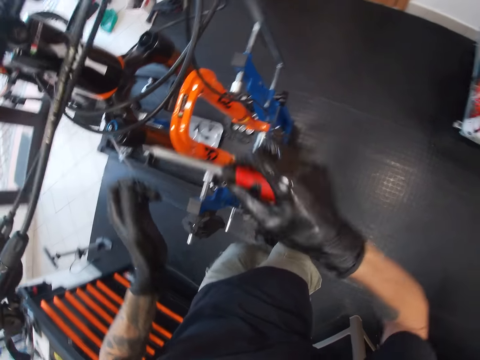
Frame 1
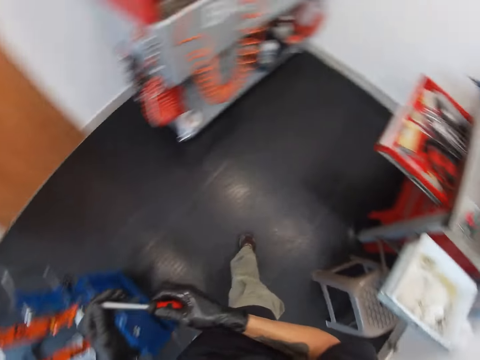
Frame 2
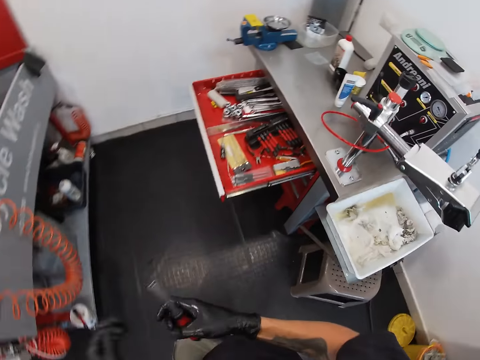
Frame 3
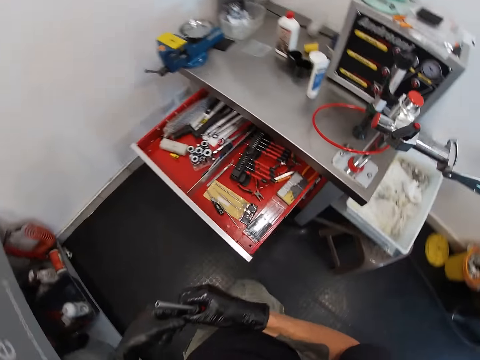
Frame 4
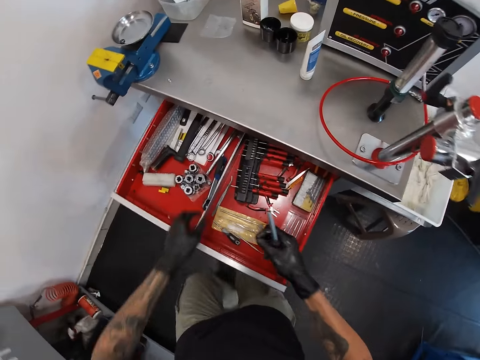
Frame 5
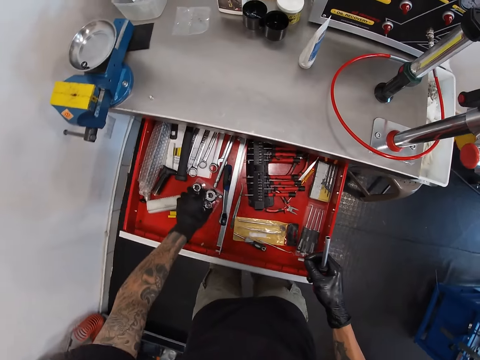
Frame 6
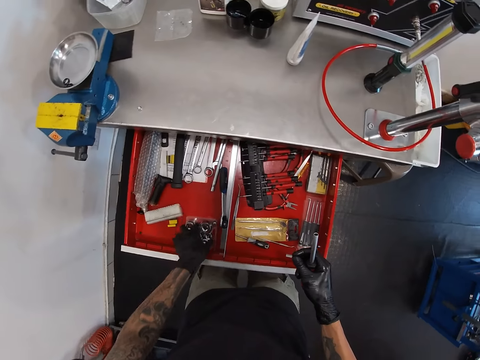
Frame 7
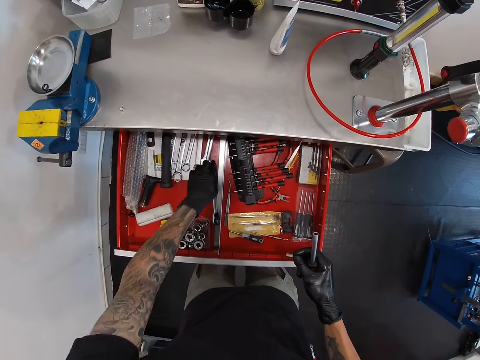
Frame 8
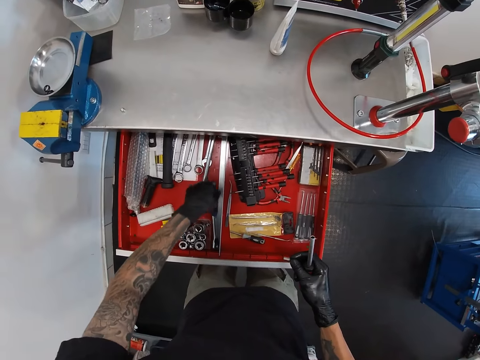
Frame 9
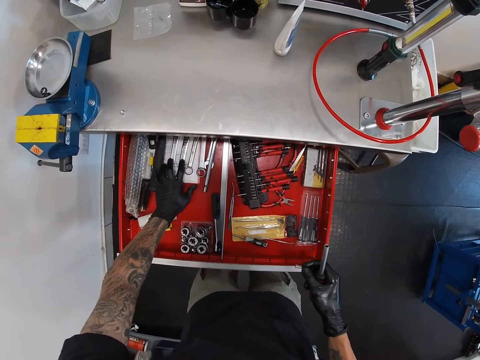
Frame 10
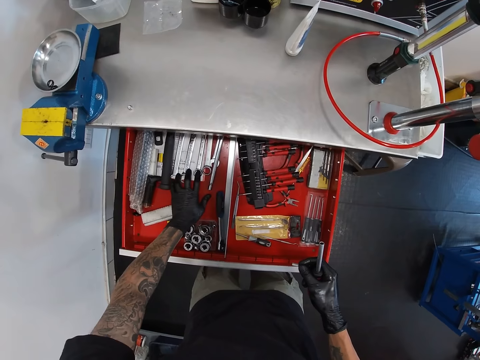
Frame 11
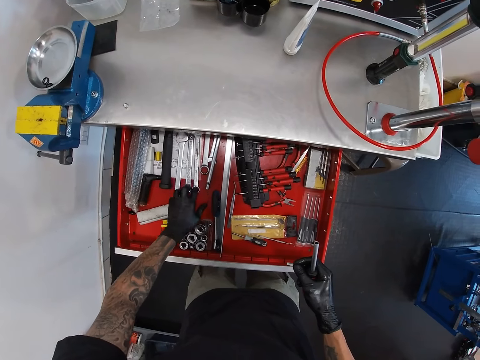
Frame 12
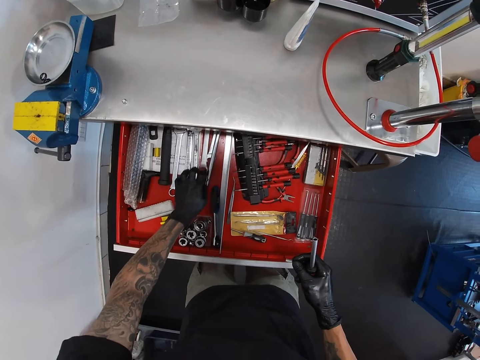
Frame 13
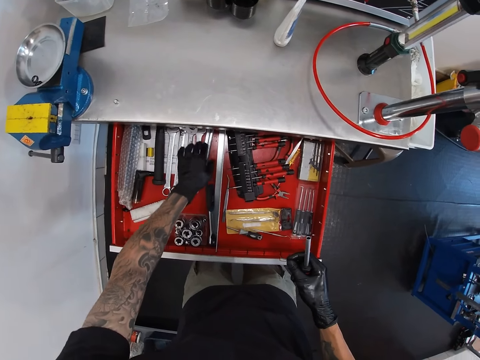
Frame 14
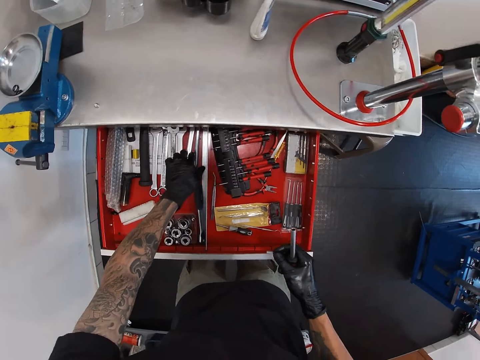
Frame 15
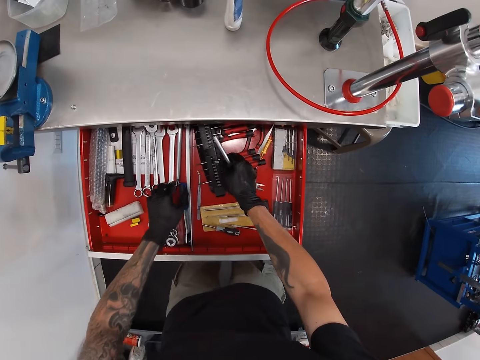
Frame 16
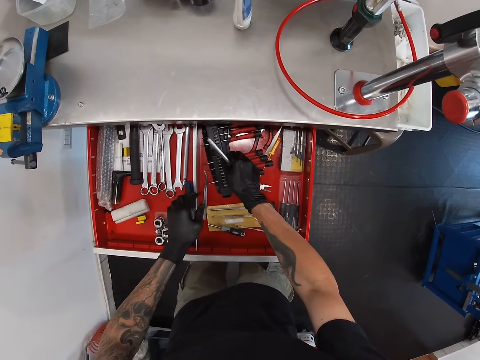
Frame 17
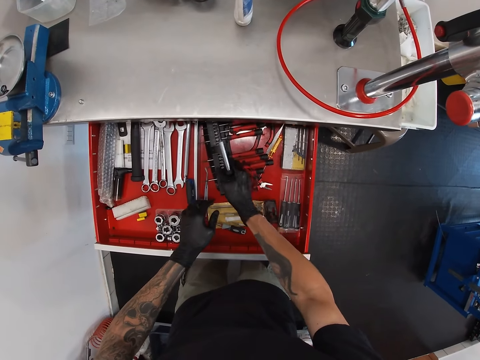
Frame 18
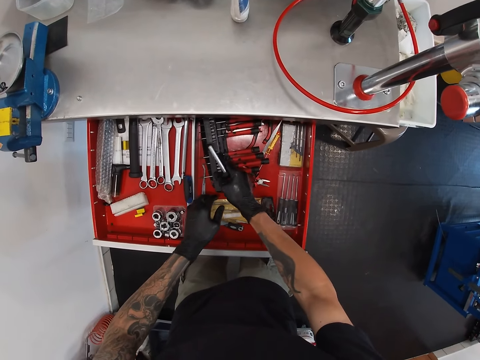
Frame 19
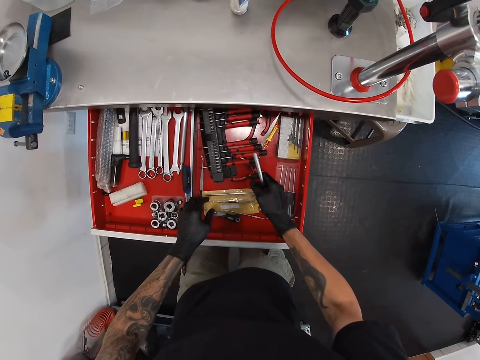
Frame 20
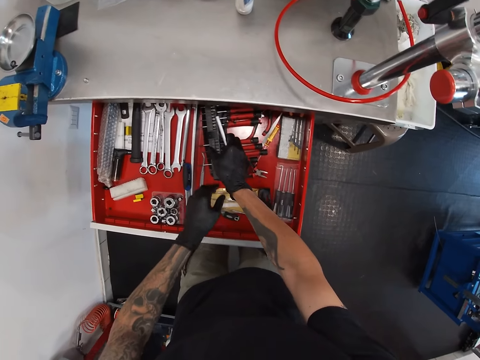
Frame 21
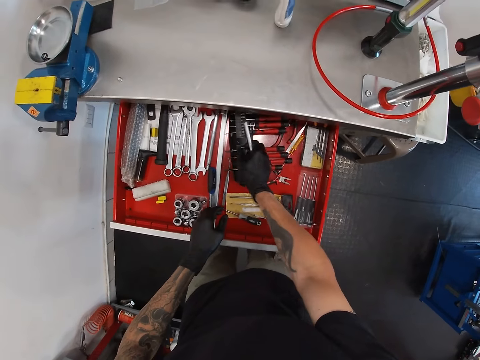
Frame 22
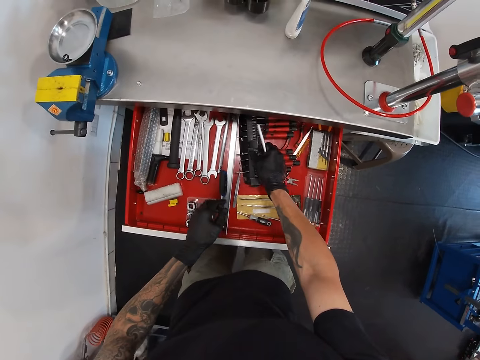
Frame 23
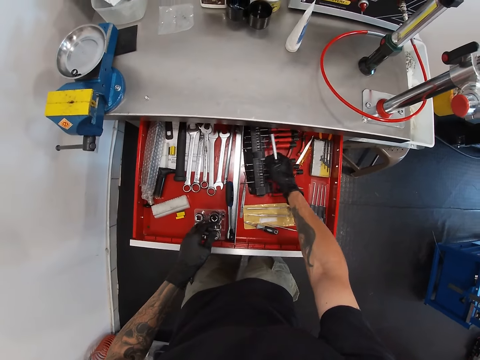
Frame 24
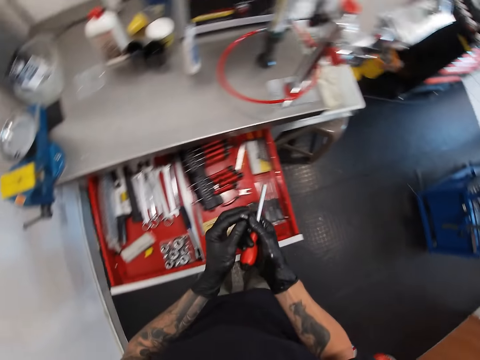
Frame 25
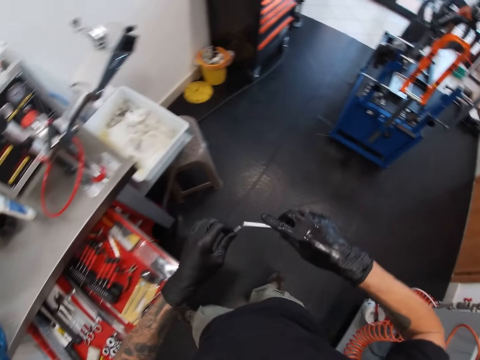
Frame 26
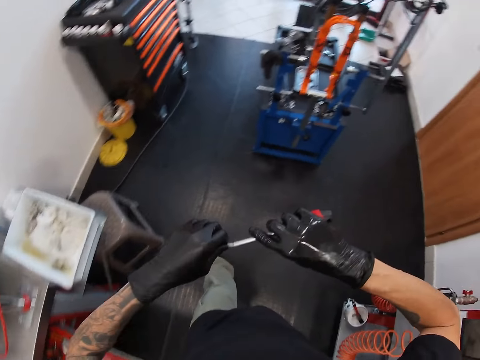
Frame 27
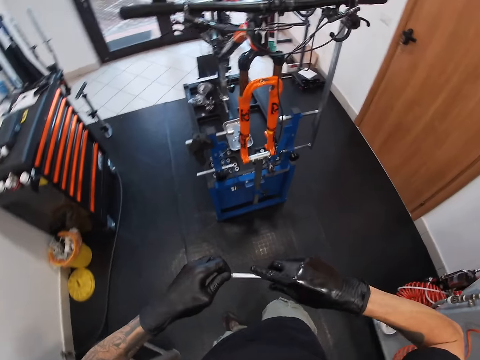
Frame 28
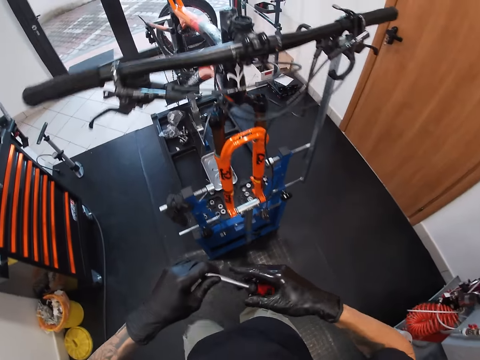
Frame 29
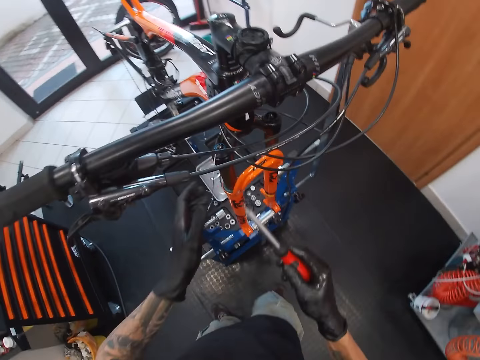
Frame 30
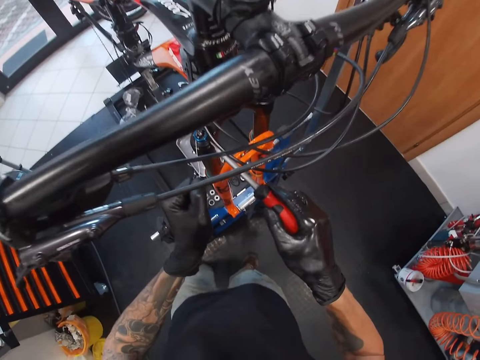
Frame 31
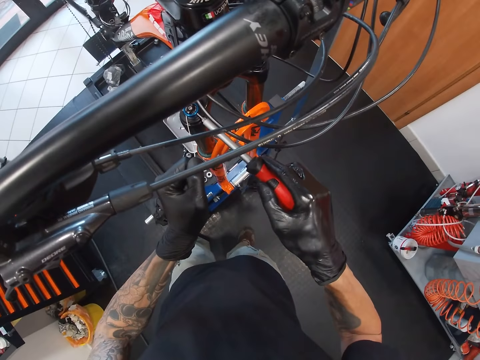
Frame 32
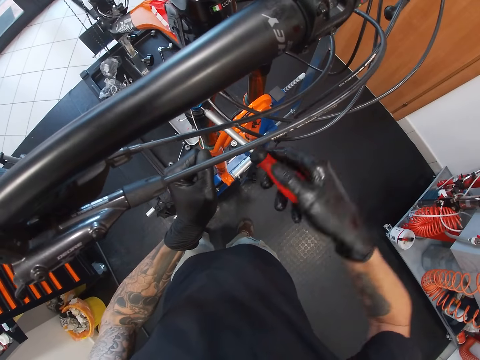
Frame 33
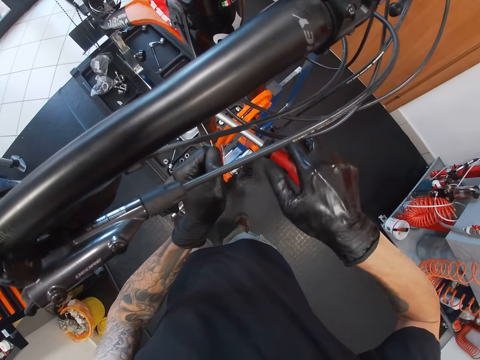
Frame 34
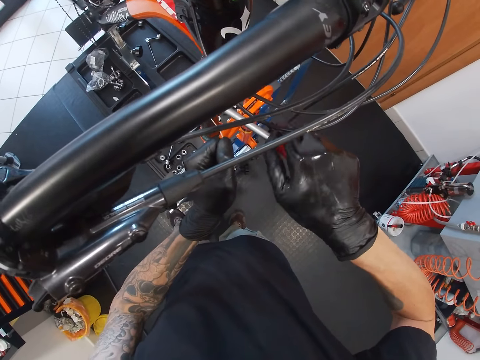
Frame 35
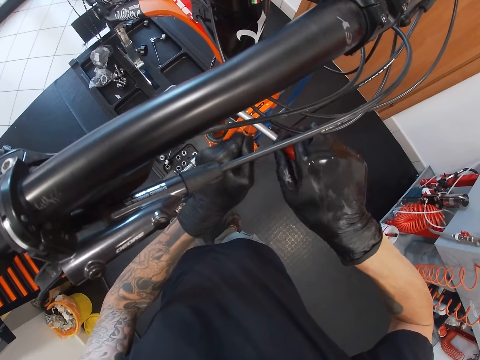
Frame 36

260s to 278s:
The camera wearer removes the screw head from the screwdriver with his left hand. He passes the screw head from left to right hand. He moves a pack of nuts with his left hand. He goes through the tools in the drawer. He moves a screwdriver with his left hand. He moves a chisel with his left hand. He moves some spanners with his left hand repeatedly. He puts the screw head in the drawer with his right hand. He picks a screw head from the drawer with his right hand. He passes the screw head from right to left hand. He couples the screw head to the screwdriver with his hands. He screws the cable to the suspension fork with his hands.

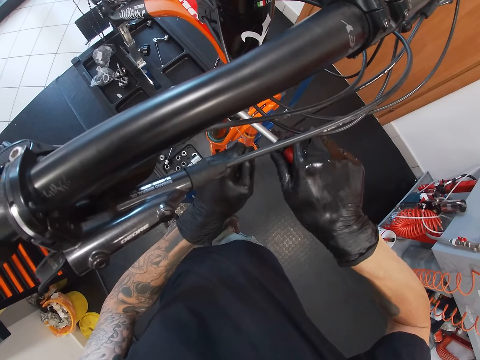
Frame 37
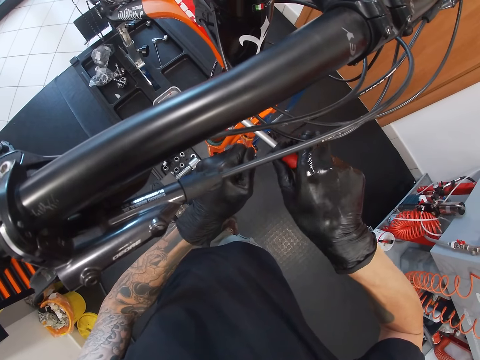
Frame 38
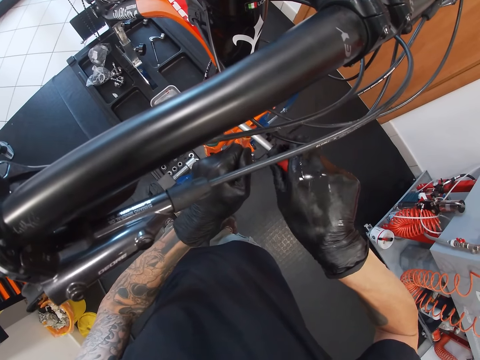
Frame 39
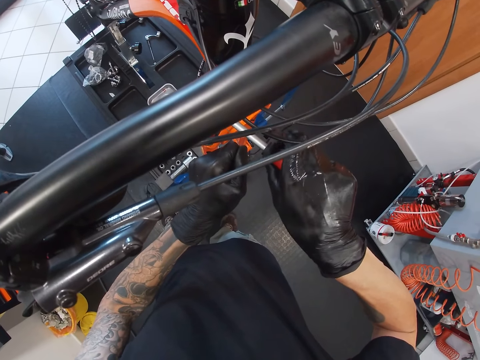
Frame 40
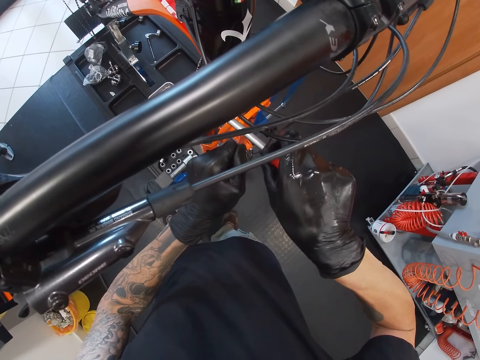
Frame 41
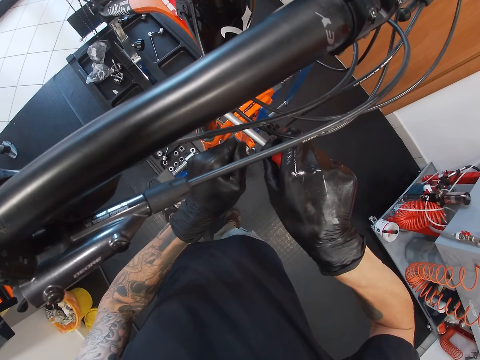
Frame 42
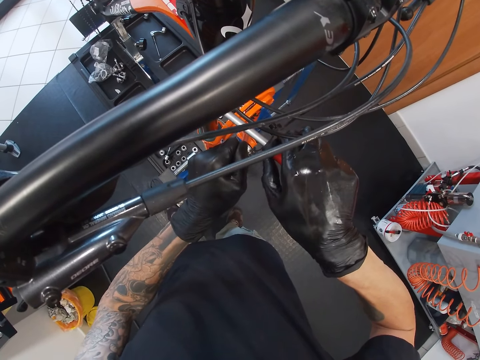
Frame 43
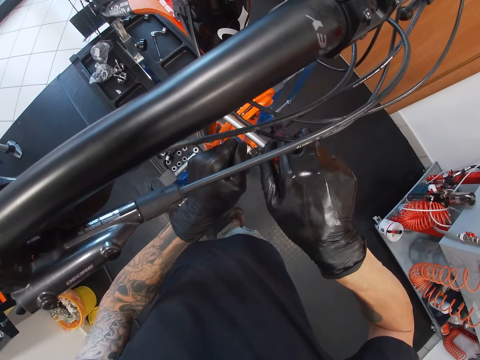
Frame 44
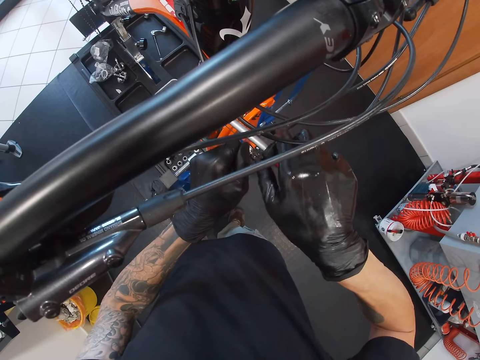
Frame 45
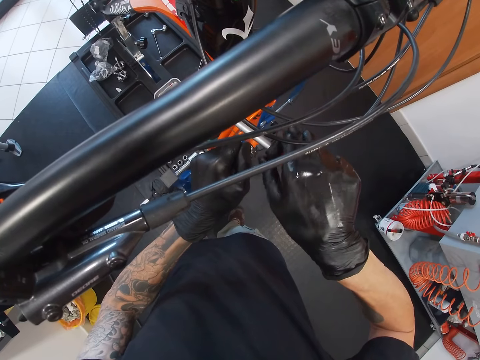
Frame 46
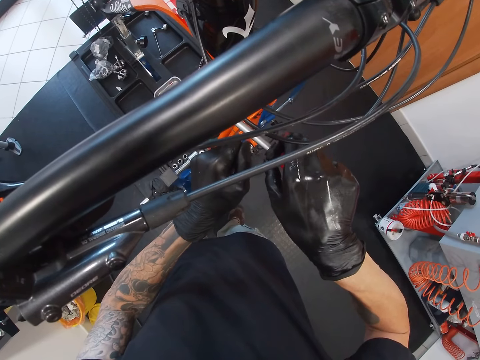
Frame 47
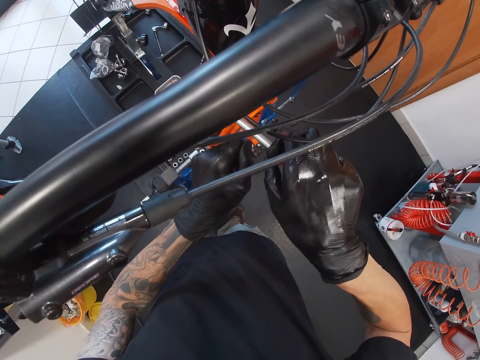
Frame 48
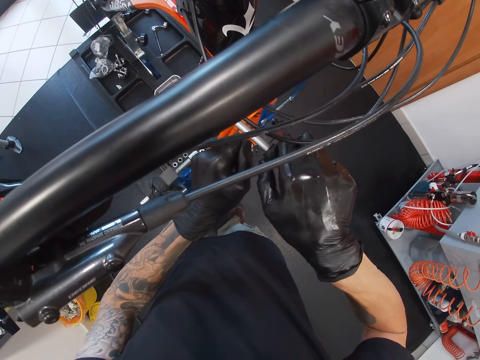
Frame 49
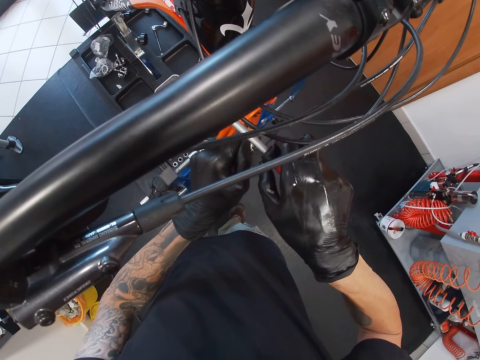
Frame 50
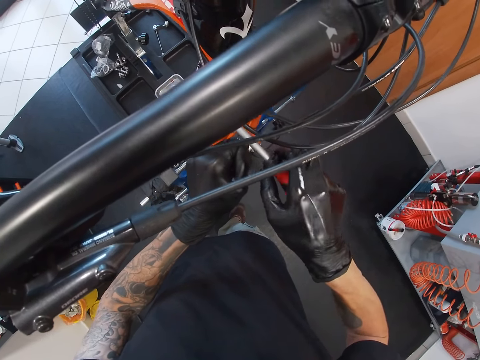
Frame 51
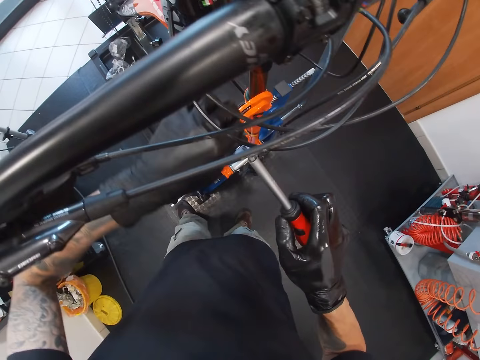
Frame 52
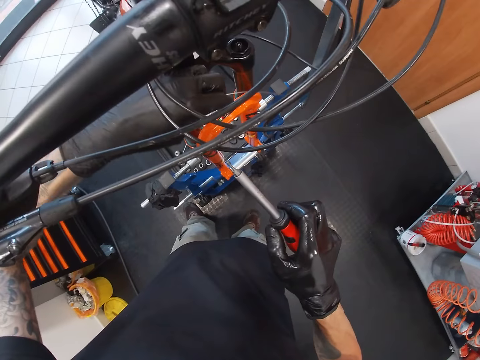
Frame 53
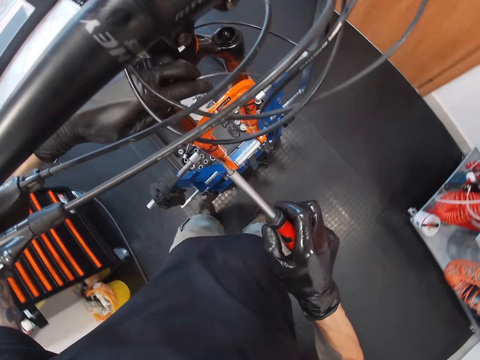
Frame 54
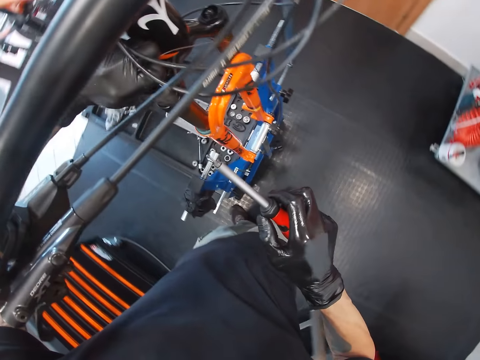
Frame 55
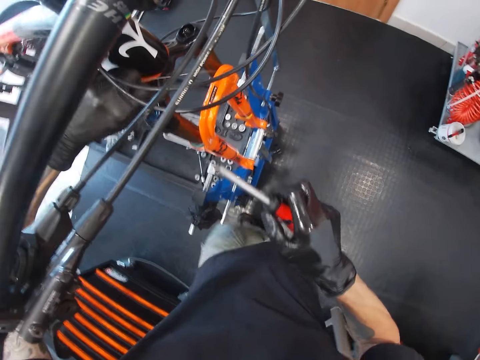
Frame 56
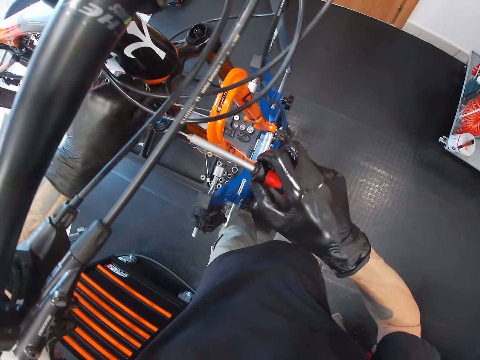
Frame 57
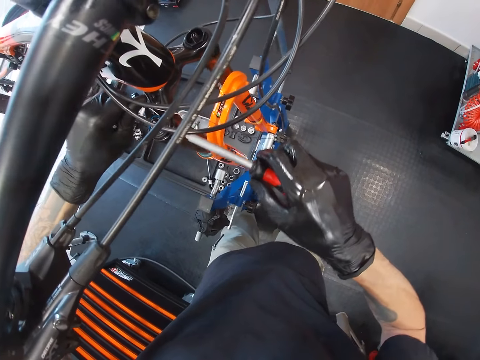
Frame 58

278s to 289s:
The camera wearer adjusts the bicycle pump with his left hand. He stops tightening the screw. He adjusts the wire on the bicycle.
